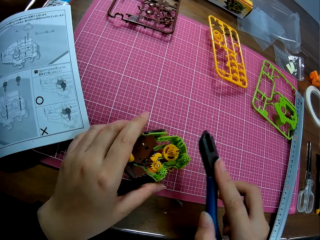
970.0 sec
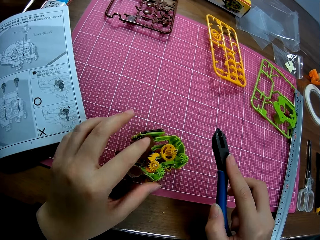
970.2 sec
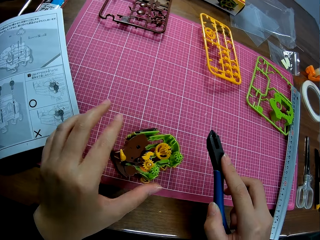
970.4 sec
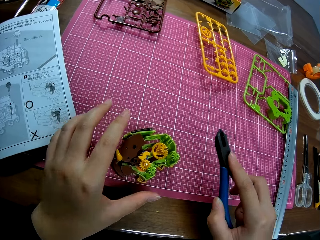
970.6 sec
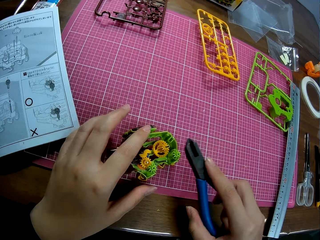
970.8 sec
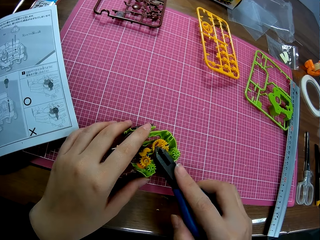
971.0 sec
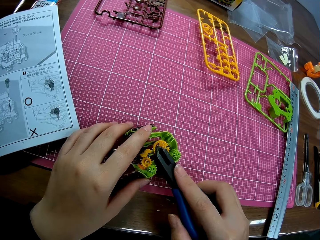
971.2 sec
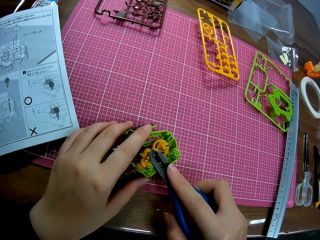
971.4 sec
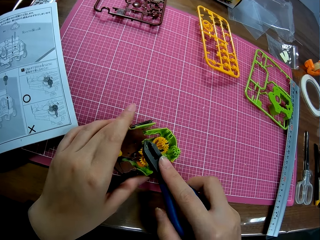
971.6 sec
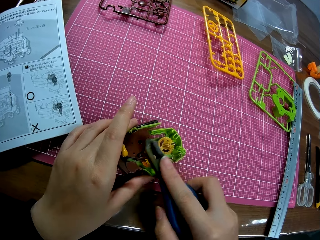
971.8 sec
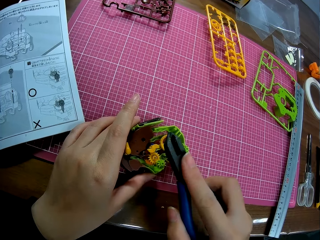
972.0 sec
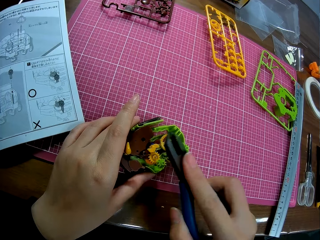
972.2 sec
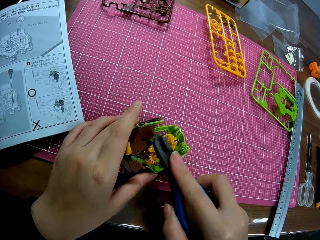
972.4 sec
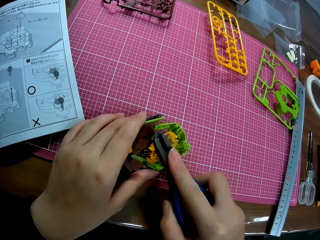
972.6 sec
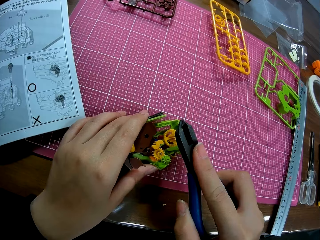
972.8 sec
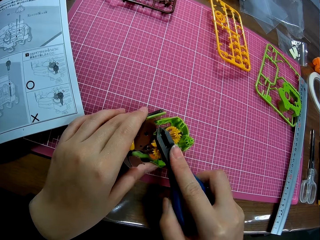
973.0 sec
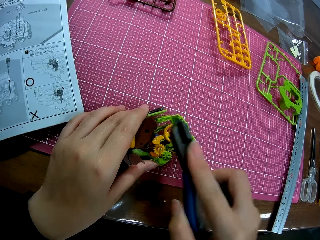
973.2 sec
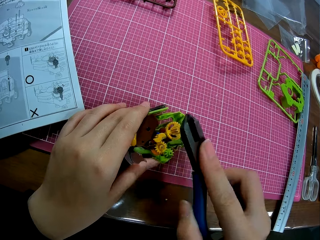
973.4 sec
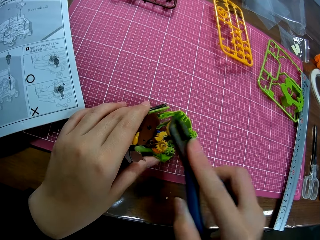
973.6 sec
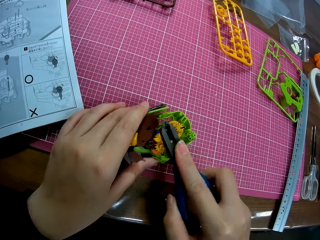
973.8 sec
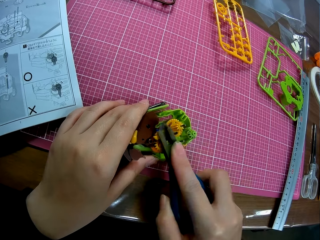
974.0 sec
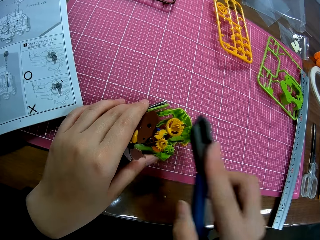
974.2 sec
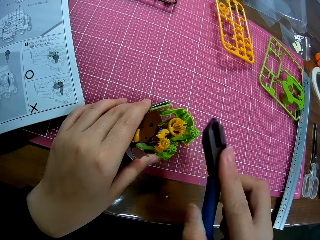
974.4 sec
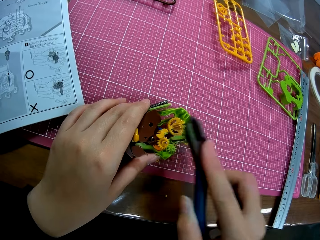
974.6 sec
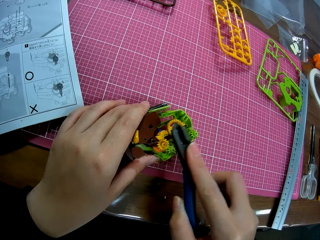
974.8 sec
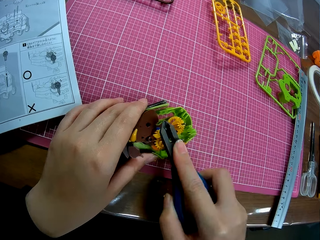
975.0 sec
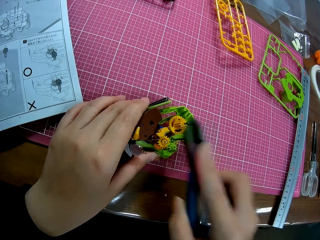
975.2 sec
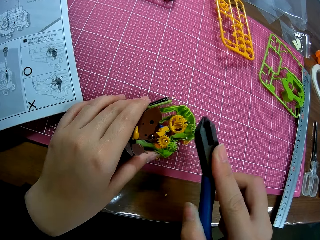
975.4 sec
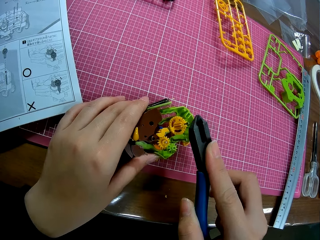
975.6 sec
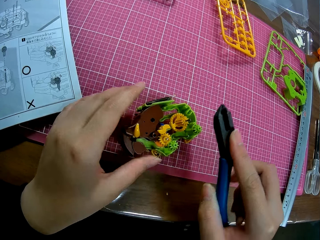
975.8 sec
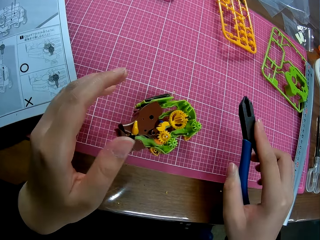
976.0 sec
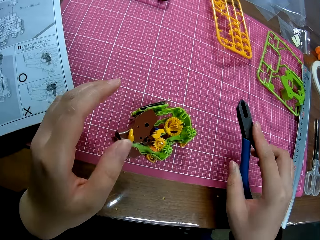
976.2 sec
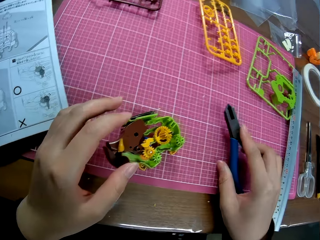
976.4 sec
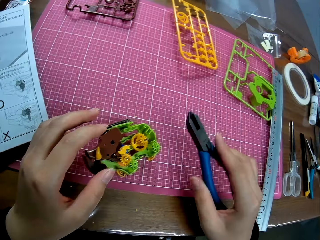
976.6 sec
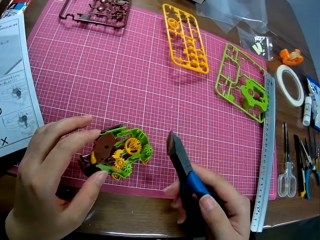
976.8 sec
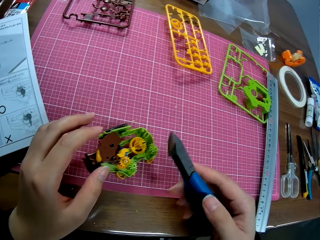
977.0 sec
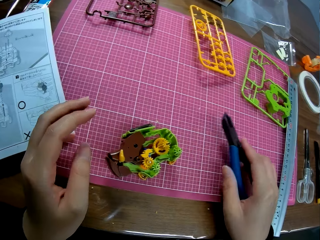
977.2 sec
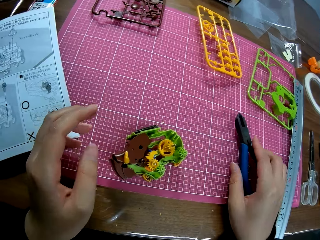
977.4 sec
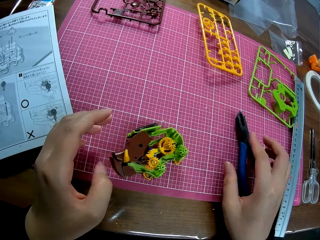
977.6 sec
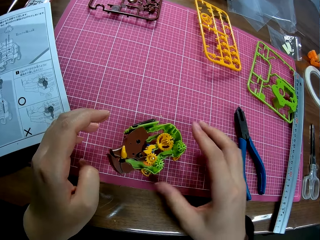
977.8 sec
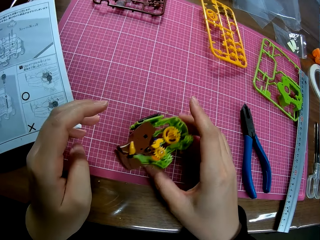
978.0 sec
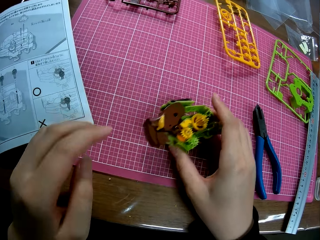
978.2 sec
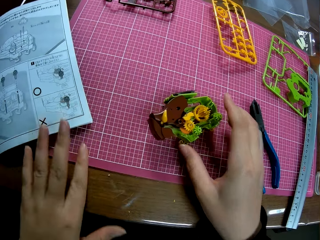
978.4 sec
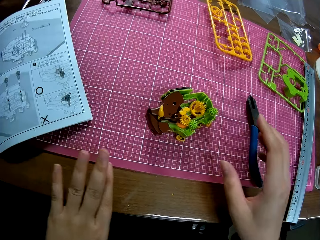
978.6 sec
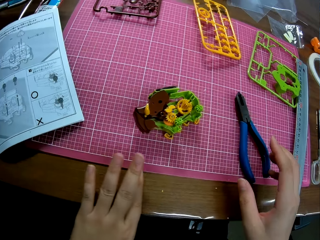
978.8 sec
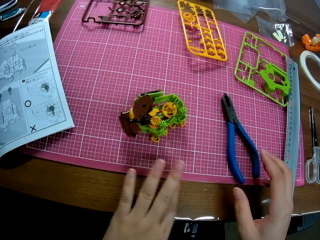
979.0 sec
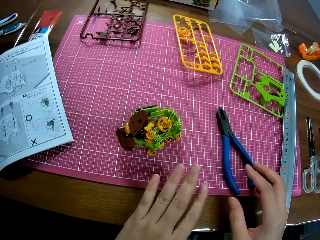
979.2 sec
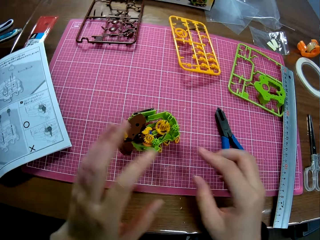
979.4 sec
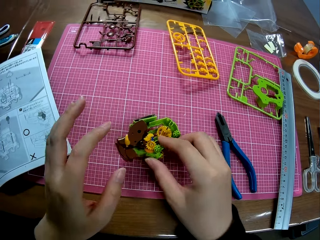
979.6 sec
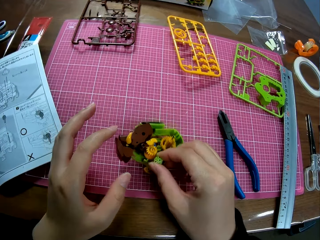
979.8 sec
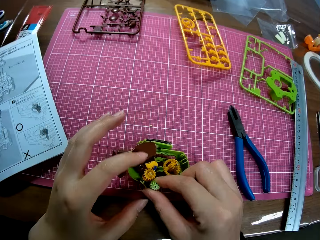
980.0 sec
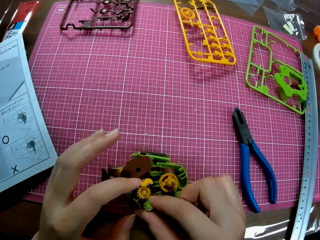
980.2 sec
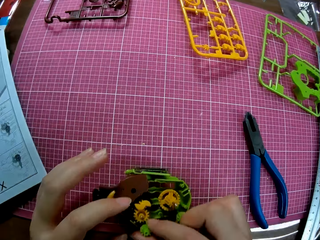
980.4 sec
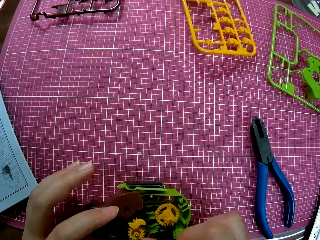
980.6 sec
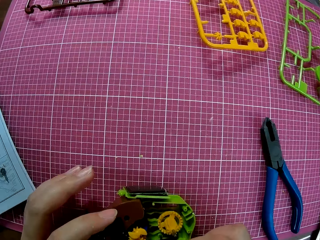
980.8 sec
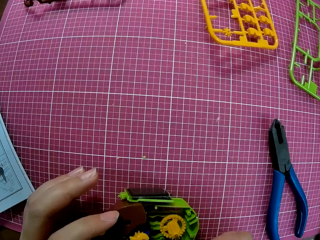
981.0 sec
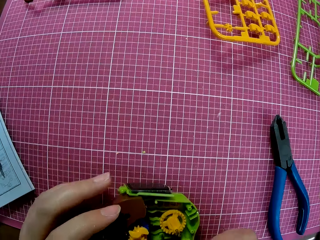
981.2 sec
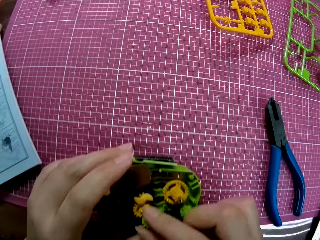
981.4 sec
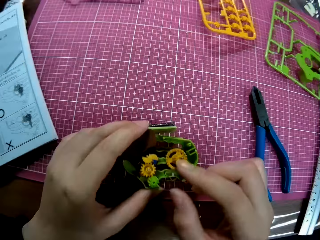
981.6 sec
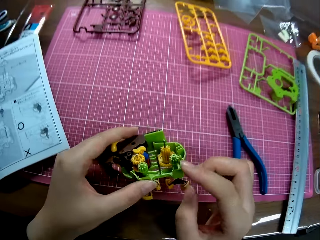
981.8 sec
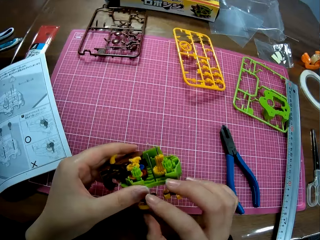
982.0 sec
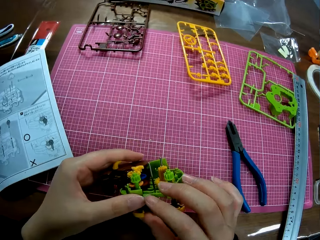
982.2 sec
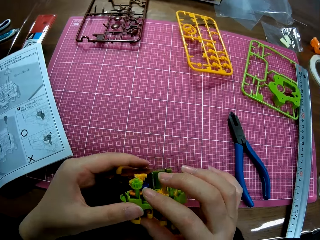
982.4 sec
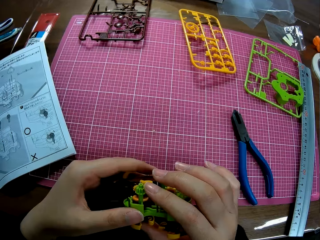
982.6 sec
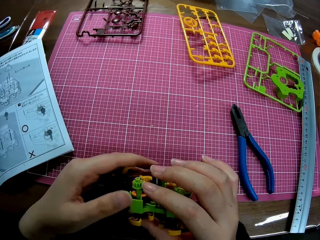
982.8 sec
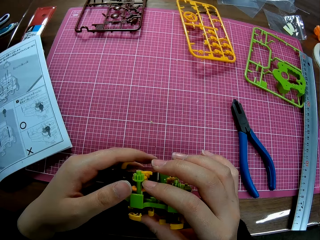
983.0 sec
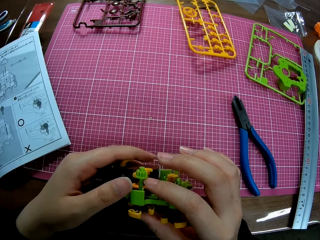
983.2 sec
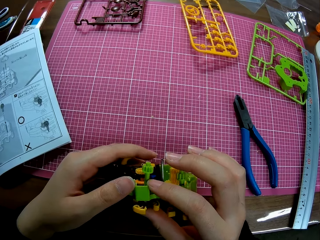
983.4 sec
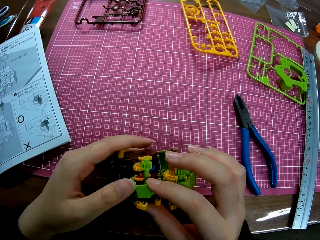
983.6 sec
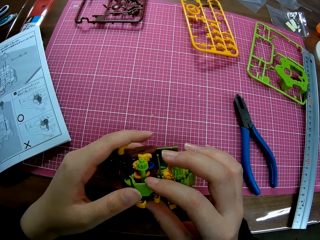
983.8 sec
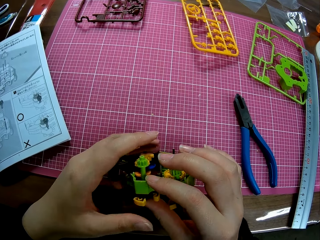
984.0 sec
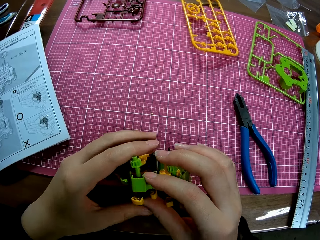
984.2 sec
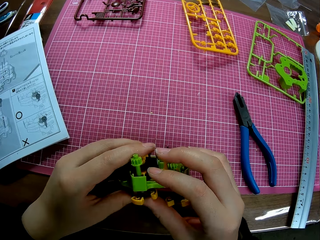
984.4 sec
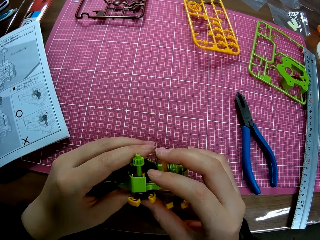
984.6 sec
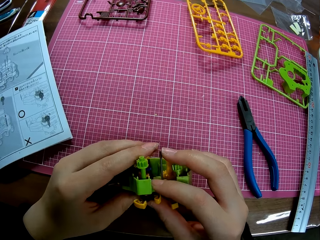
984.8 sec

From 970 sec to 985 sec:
The camera wearer hits the model with pliers. He puts the pliers on the cutting mat. He pushes the model aside, pulls his hand off the model, and pulls the model. He rotates a modeling piece. He adjusts the nut of the toy engine. He lifts the model off the table. He holds the model with both hands.

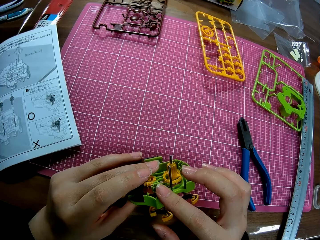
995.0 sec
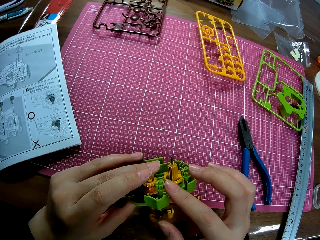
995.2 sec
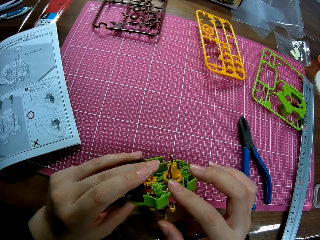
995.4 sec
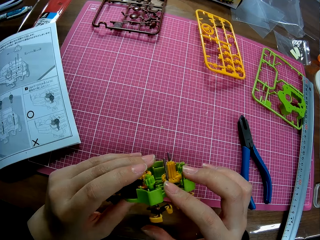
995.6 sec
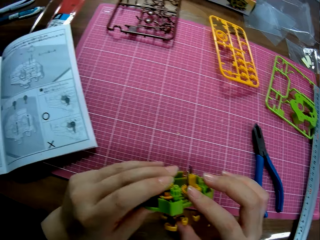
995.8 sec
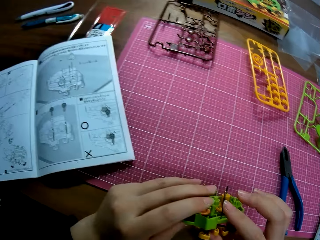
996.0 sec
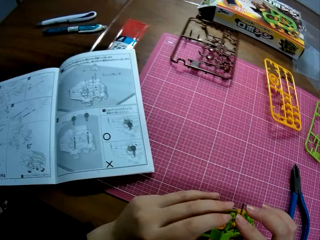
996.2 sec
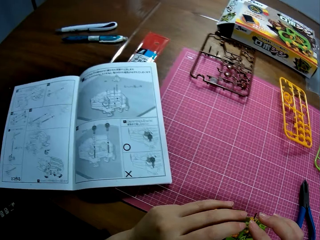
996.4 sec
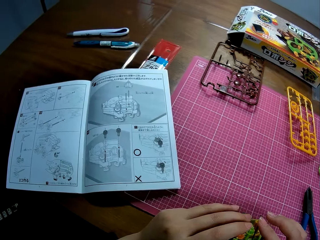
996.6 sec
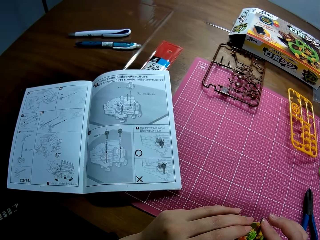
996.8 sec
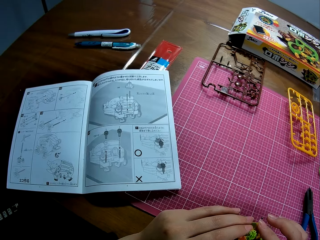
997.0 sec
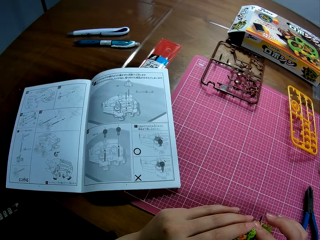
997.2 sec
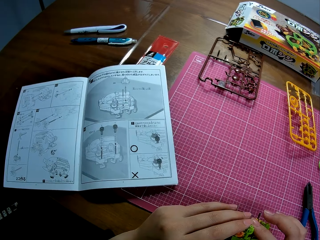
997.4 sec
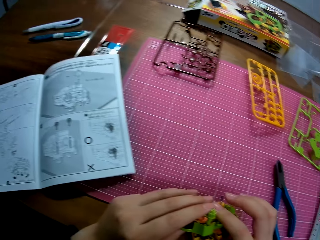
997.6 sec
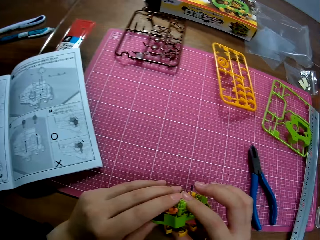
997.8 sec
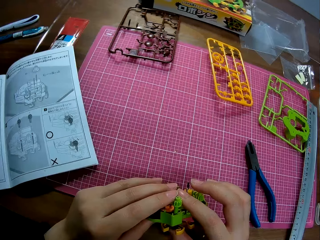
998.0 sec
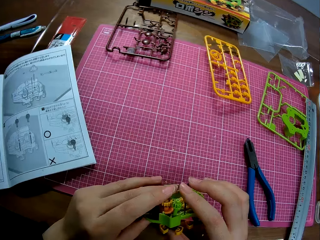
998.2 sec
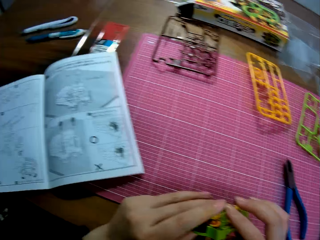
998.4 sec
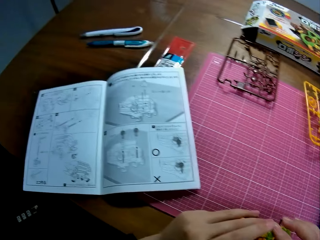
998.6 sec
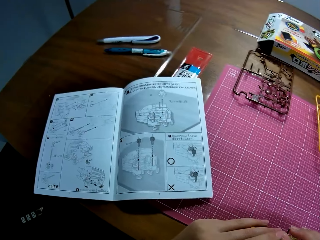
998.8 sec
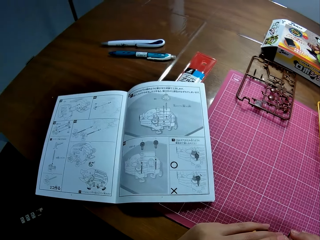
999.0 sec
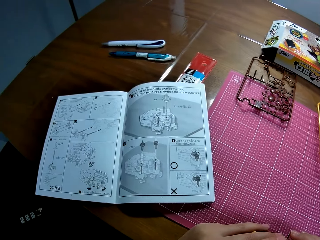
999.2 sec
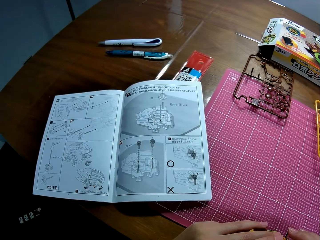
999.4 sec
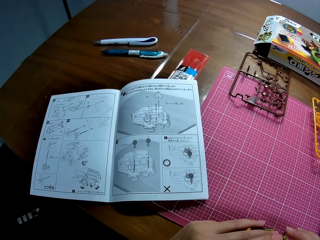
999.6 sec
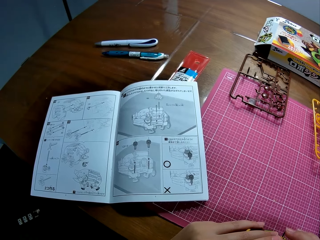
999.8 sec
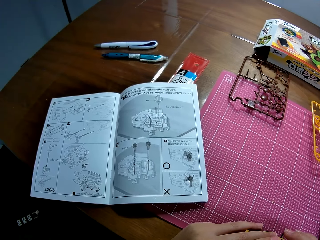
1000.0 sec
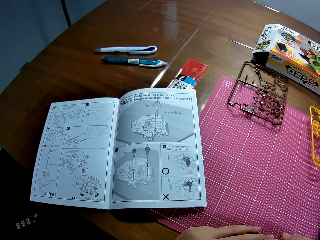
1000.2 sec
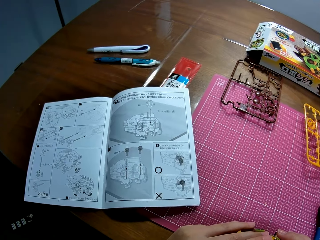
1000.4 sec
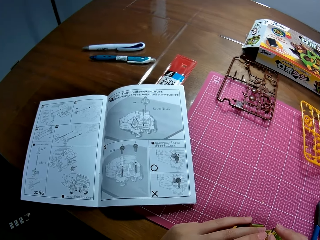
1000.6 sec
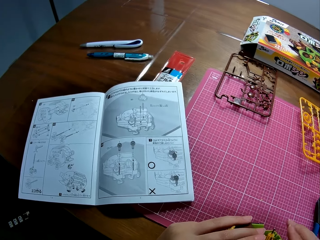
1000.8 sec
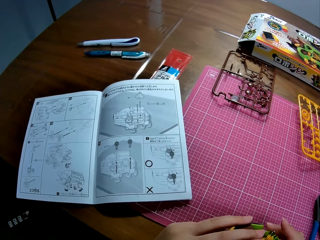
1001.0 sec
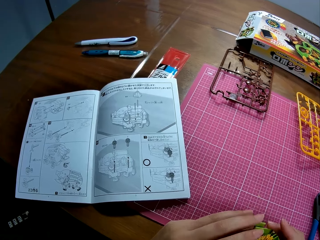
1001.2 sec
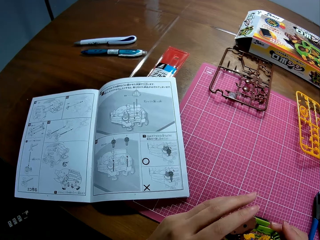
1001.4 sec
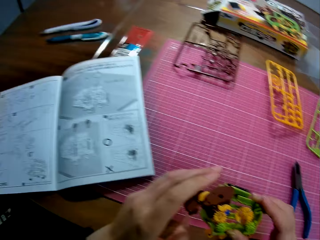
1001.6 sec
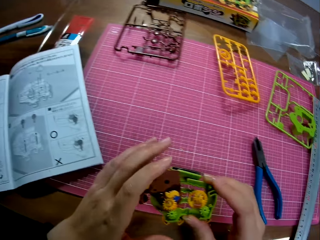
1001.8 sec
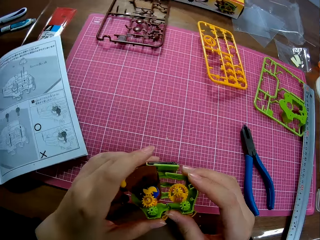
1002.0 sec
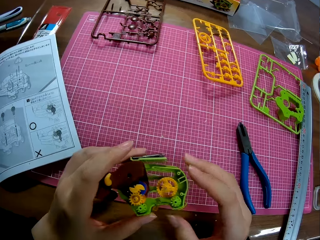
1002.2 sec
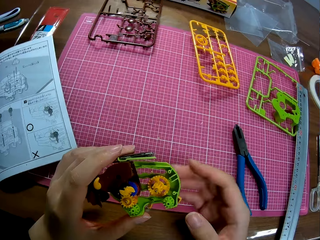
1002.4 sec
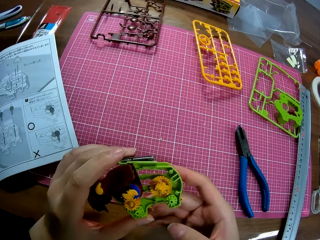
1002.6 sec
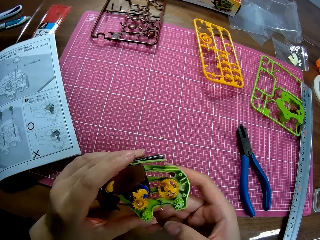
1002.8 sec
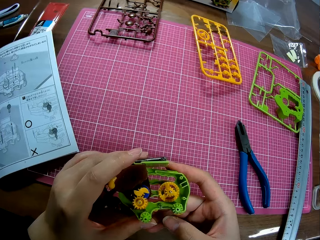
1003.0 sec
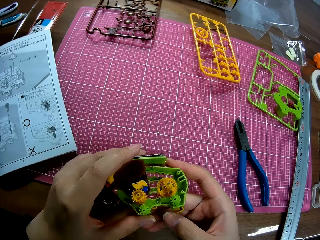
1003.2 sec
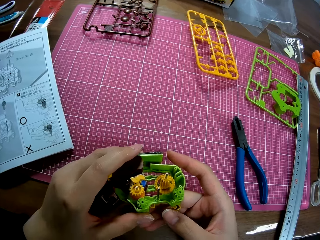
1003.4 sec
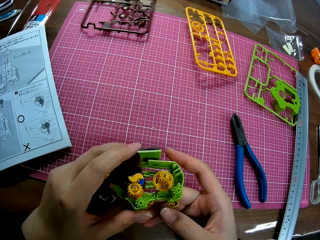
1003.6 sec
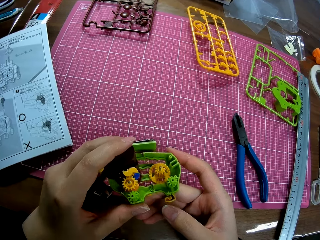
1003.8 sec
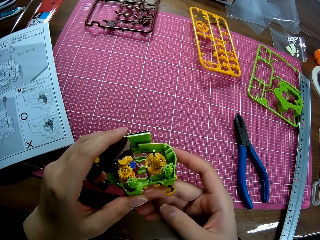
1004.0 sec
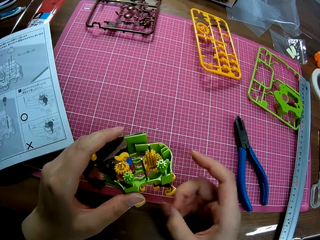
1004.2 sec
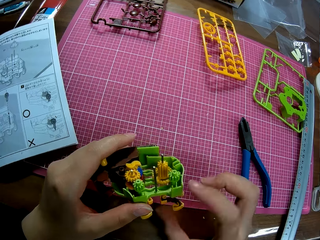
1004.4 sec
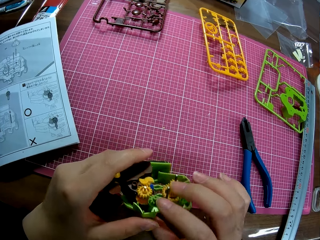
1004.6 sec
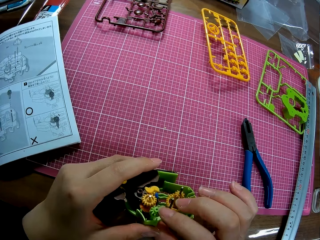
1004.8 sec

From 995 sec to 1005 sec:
The camera wearer reads a modeling manual. They hold a model with both hands.
